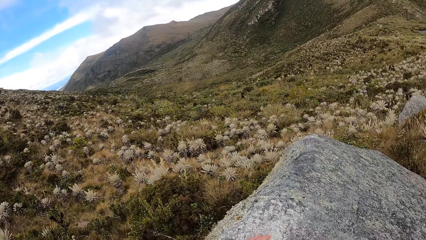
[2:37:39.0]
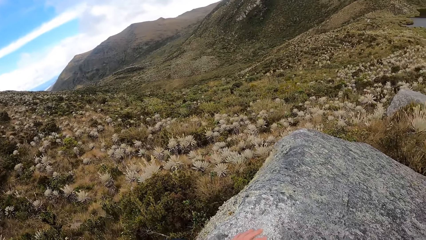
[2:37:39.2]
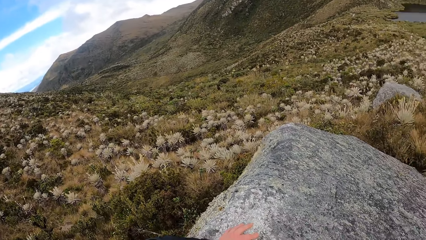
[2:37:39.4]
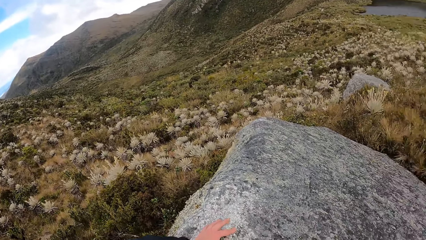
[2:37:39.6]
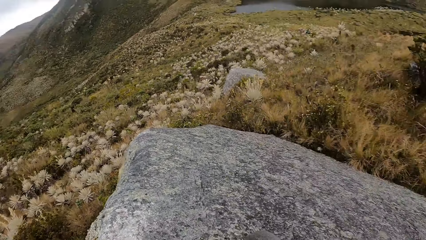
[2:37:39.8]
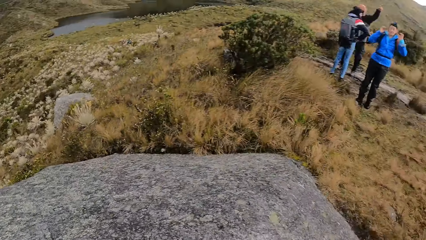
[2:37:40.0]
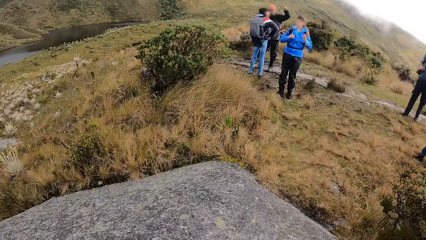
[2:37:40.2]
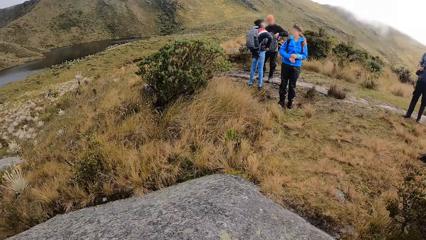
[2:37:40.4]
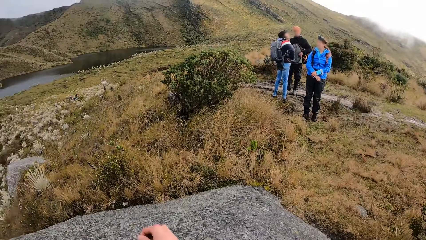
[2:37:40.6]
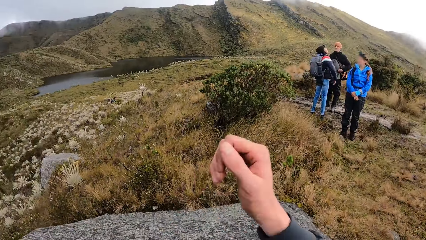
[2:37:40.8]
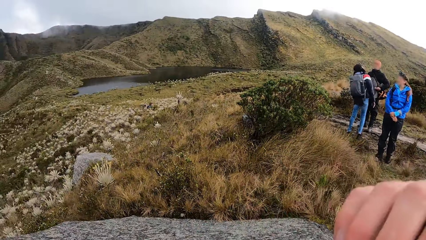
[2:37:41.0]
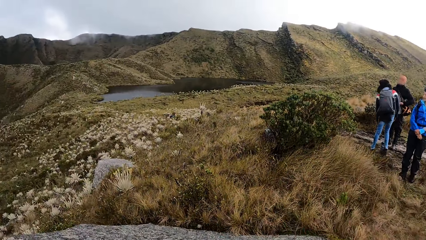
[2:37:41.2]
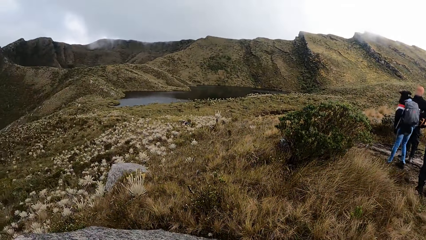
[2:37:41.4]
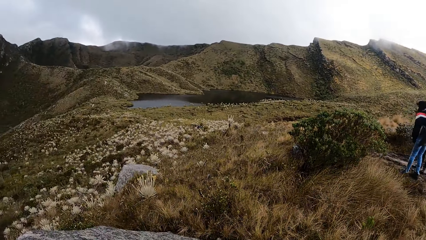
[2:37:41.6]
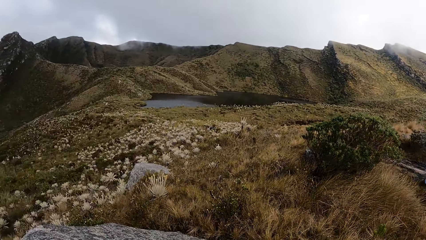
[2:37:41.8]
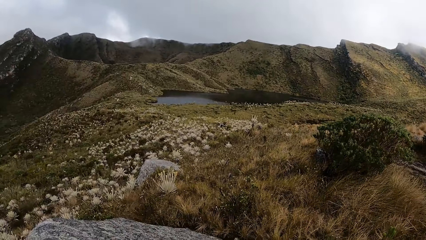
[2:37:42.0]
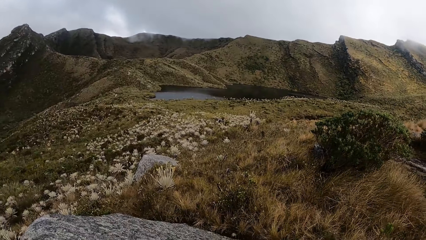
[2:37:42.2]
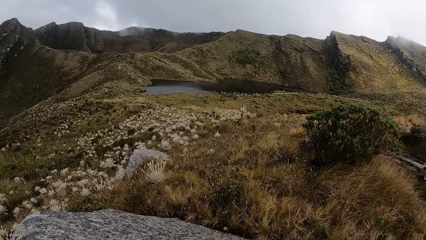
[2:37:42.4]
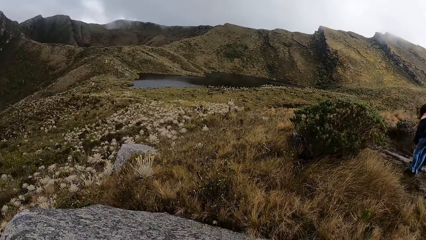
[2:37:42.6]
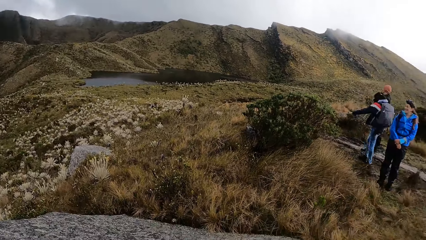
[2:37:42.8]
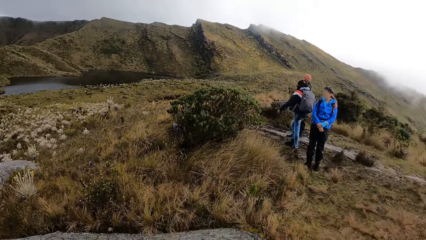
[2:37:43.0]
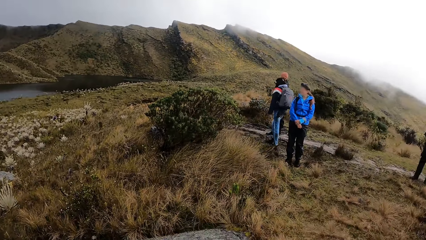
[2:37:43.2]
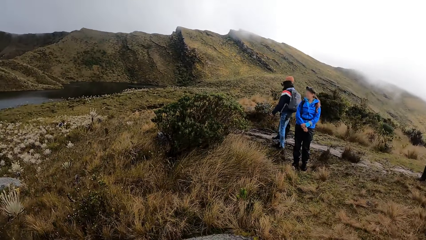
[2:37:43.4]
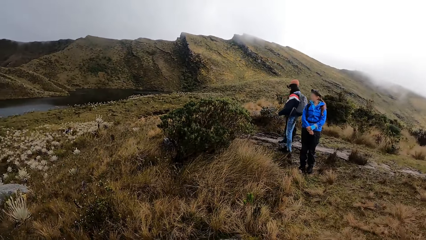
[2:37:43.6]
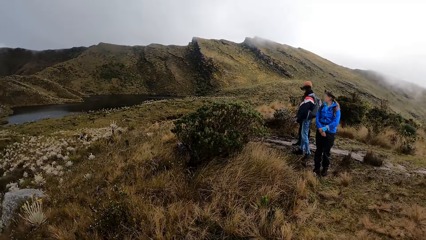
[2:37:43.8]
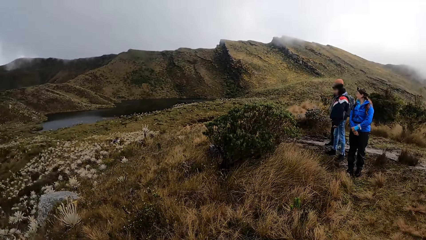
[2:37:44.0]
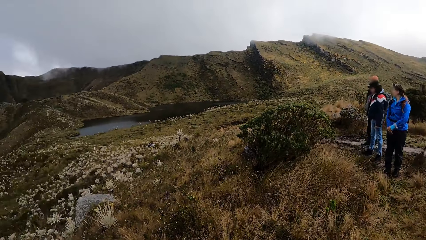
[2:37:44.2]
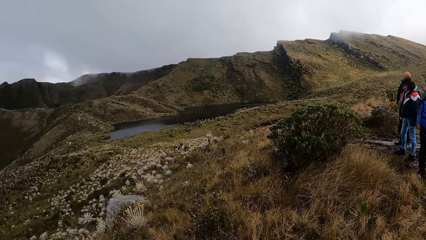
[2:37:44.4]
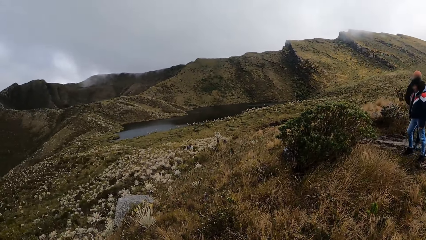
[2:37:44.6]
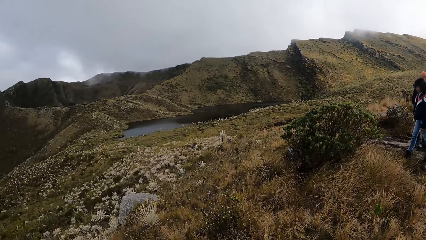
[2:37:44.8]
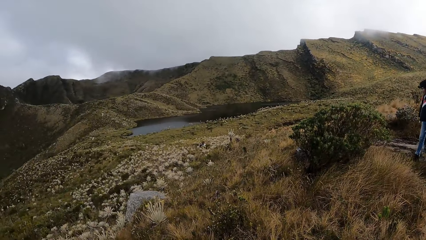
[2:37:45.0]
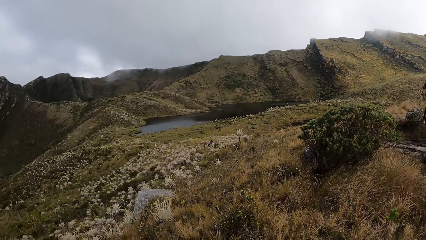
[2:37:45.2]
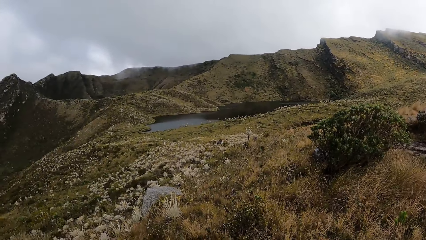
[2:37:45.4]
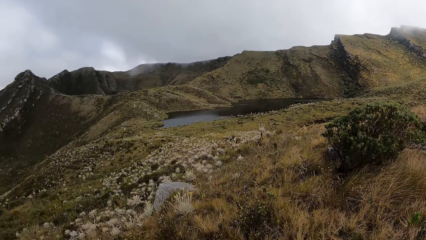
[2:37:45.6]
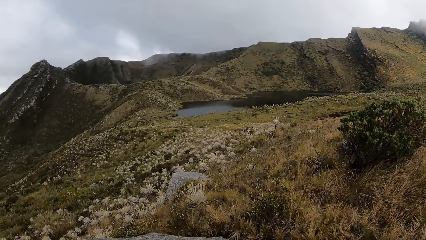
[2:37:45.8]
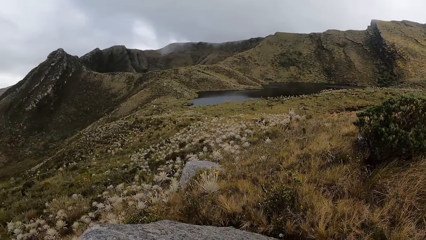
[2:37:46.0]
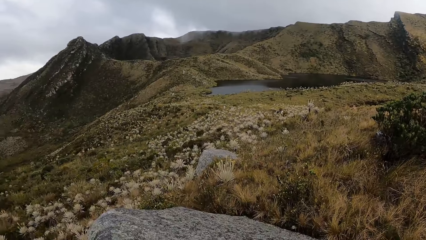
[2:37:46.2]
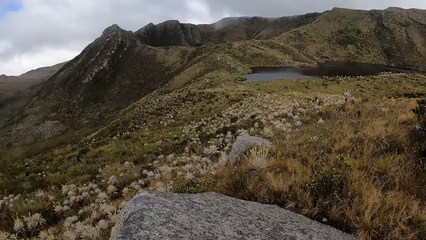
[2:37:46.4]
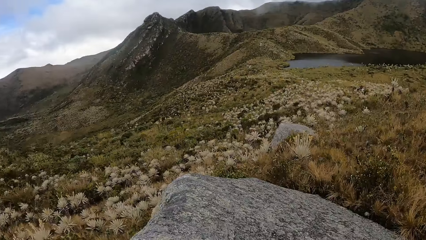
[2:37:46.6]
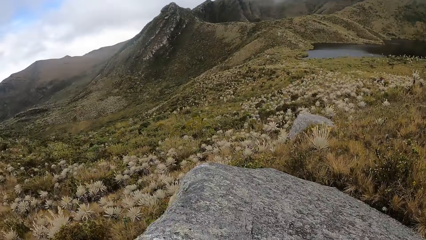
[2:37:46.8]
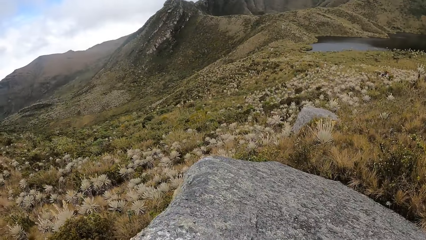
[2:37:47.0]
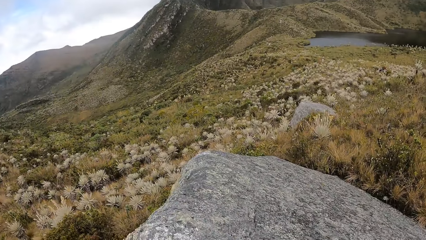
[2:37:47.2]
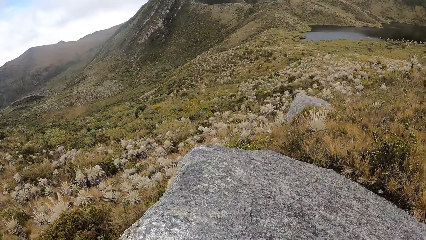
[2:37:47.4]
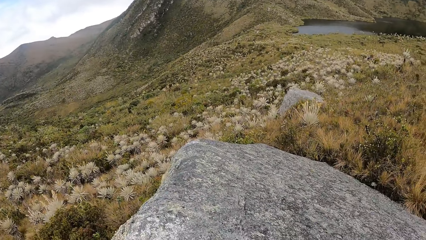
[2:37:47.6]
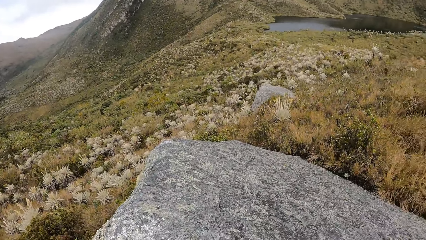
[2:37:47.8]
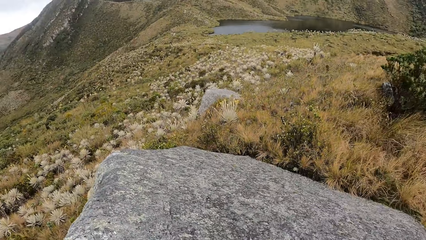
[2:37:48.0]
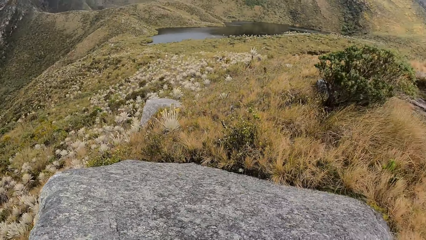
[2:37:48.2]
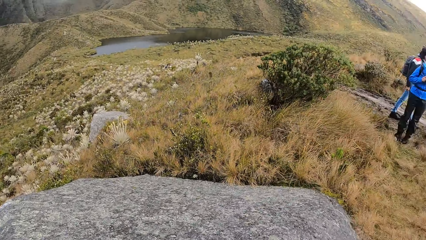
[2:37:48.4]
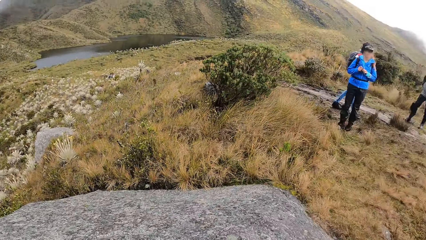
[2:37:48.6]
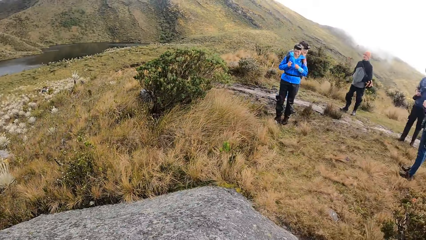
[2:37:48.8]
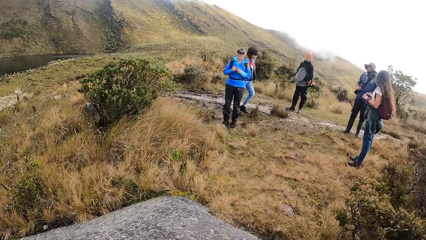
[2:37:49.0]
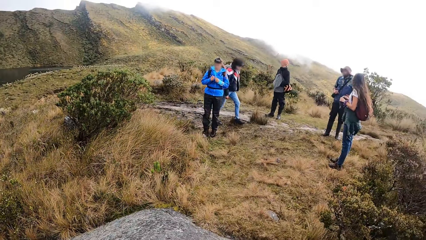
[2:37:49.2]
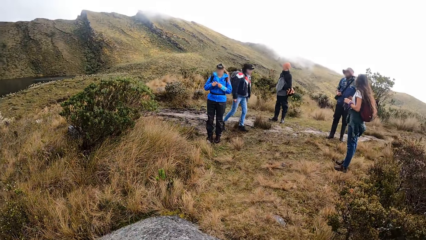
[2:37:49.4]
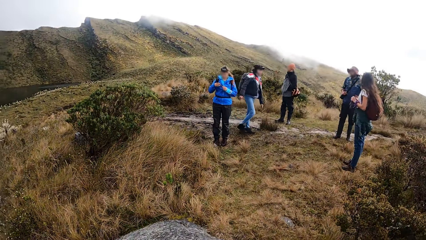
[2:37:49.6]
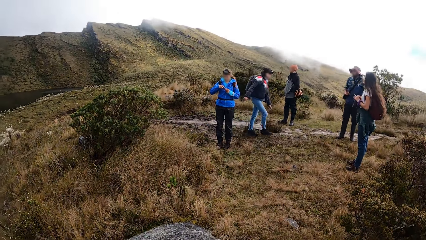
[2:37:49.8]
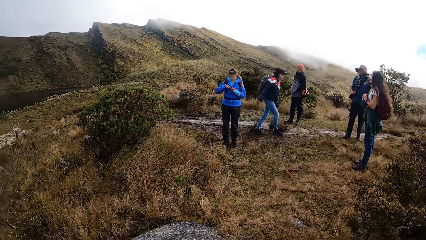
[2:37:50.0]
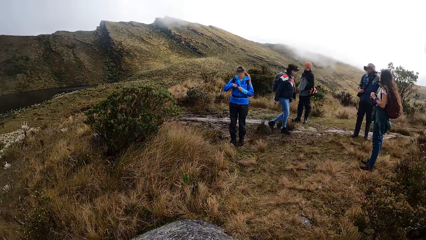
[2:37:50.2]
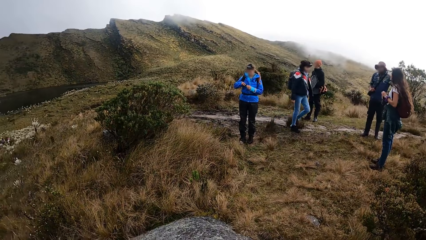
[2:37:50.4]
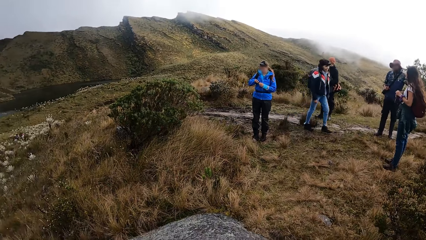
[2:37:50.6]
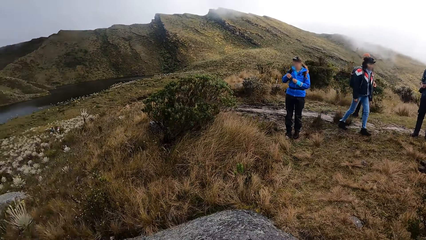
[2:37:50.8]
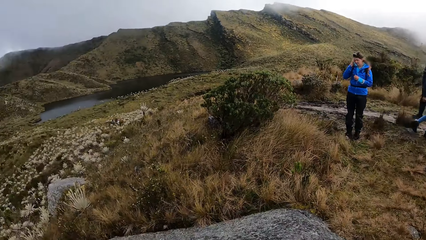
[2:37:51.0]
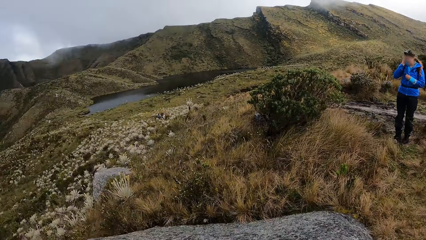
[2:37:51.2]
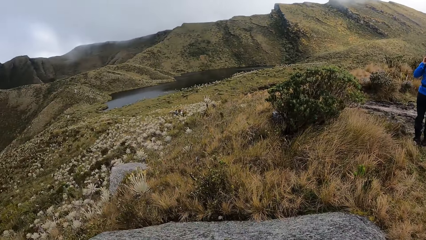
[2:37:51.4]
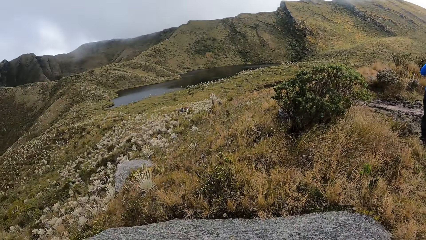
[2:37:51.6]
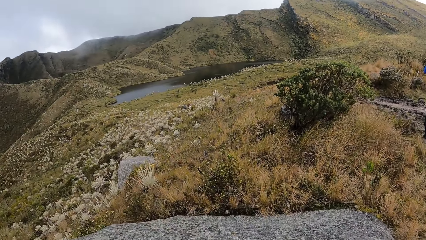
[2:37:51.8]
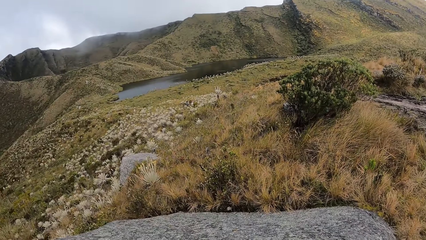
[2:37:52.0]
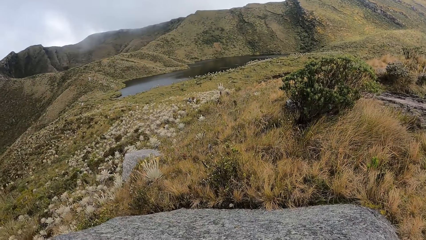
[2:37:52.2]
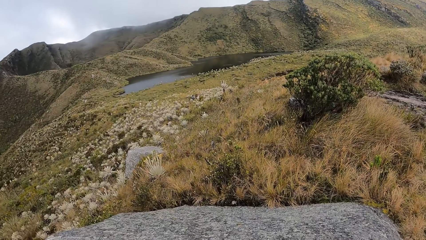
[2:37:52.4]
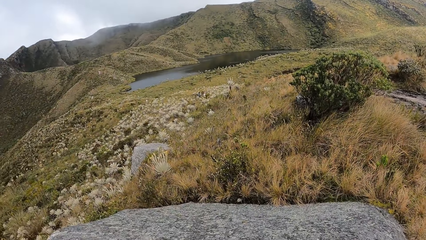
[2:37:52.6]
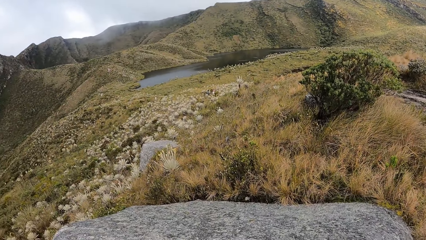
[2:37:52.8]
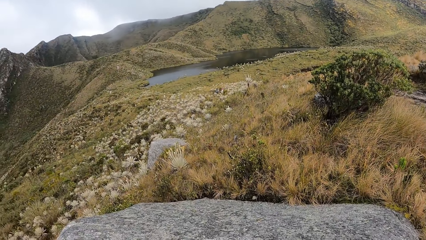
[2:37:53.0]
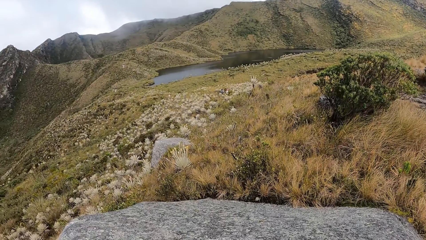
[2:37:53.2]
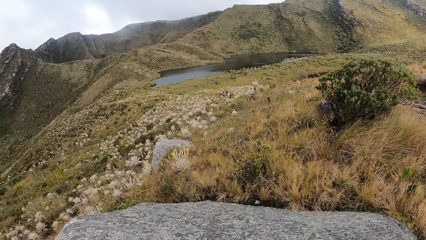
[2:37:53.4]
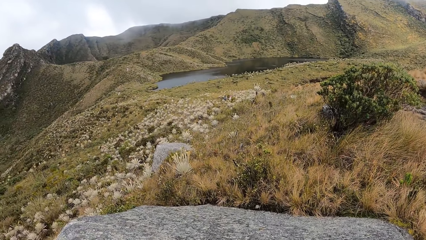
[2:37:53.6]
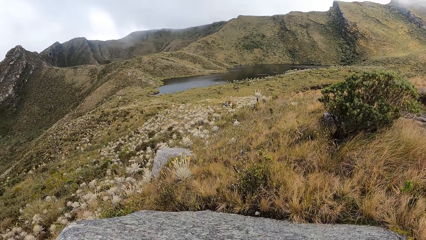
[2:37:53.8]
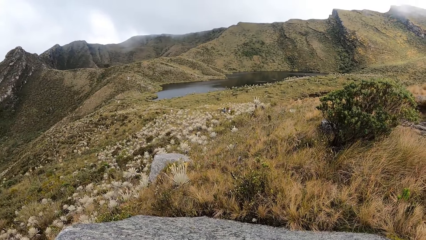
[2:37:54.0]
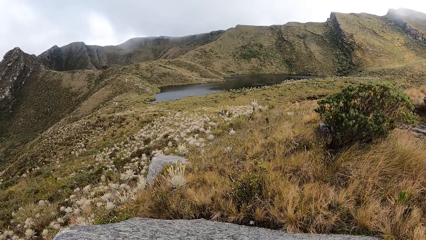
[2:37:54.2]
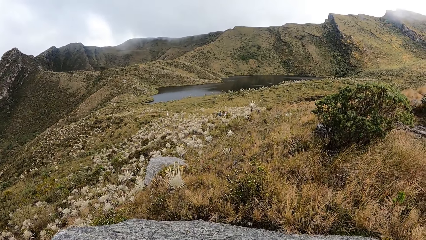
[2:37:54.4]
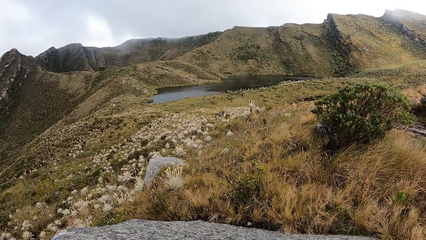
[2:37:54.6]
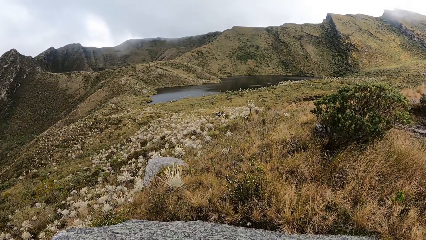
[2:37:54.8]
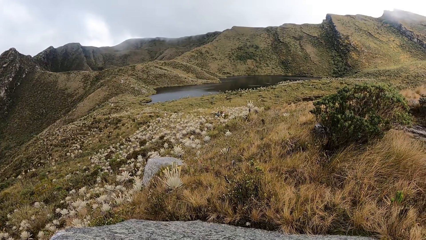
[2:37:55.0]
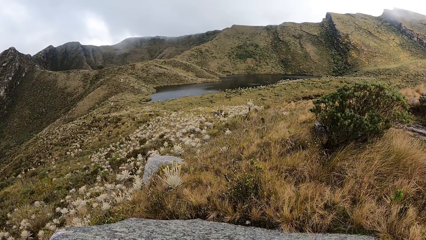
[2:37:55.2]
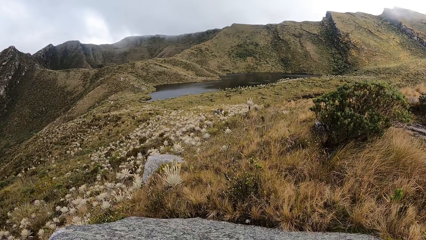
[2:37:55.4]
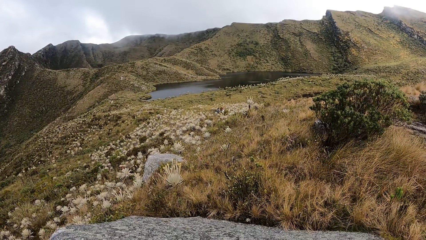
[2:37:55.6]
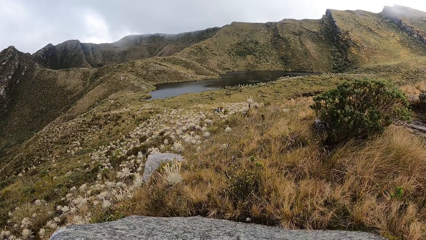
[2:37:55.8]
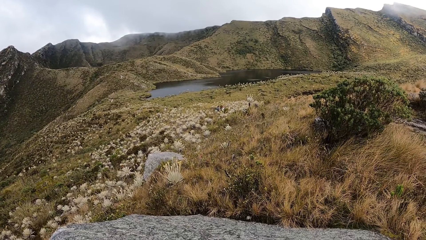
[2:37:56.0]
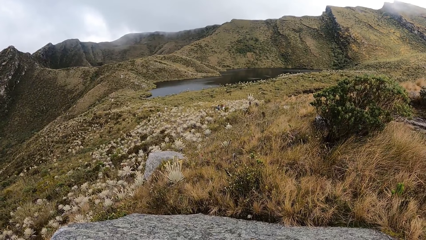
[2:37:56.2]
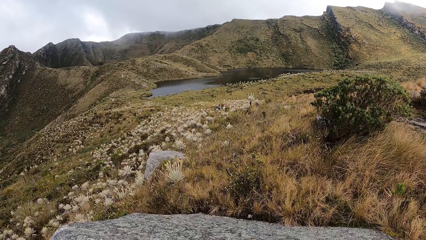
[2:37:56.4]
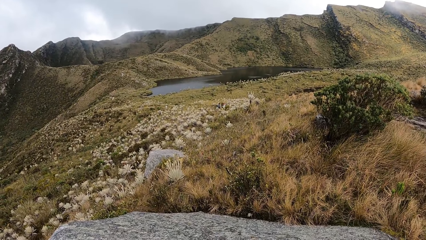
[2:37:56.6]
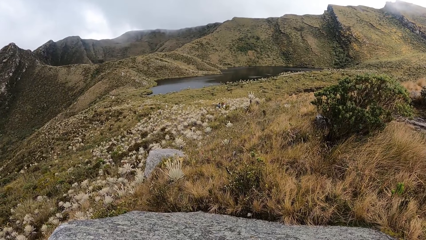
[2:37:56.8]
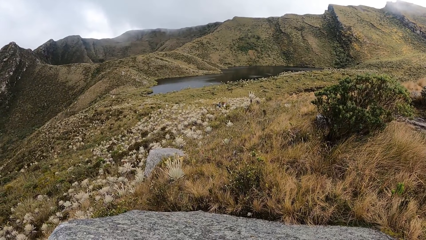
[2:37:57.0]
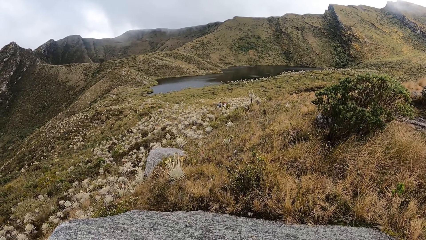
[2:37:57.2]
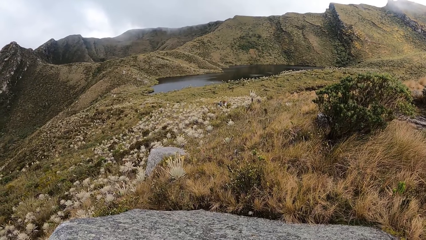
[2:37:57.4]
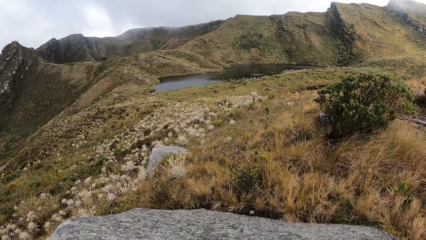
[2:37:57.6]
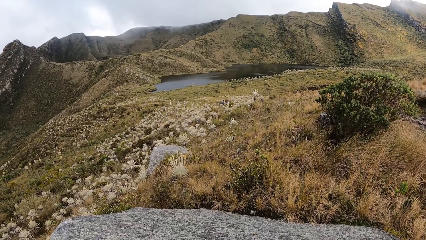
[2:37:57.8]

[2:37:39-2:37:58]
The camera wearer turns towards a woman, another woman and a man. She raises her right hand. She turns towards the first woman, the other woman and the man. She looks at a woman, another woman, a man, another man and a third woman standing in front of her. She looks around the mountain.
